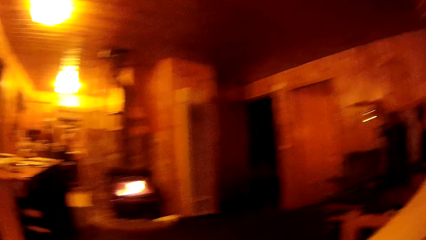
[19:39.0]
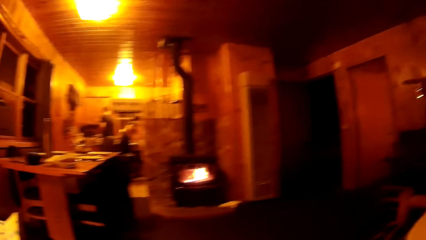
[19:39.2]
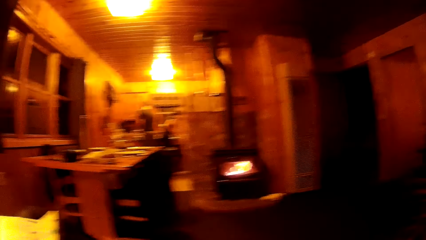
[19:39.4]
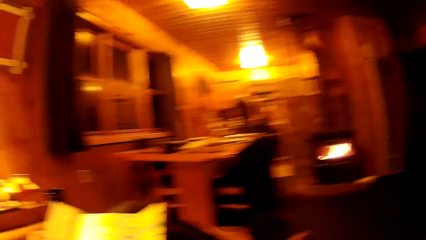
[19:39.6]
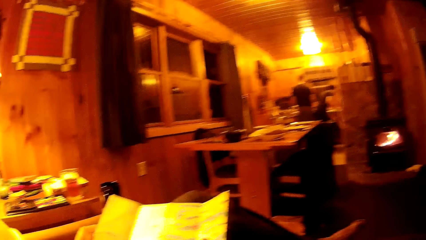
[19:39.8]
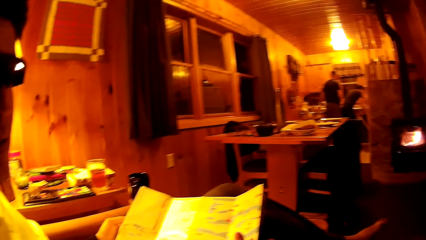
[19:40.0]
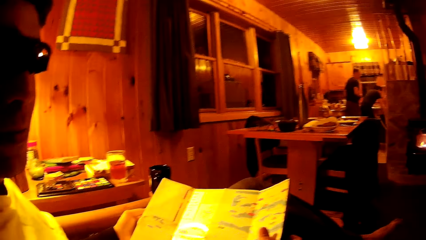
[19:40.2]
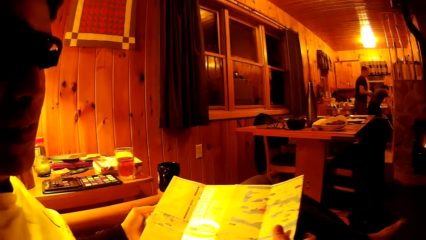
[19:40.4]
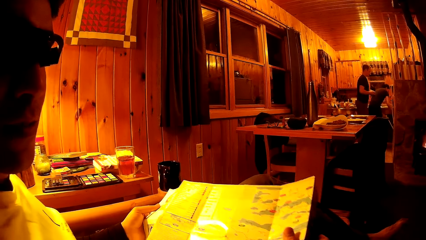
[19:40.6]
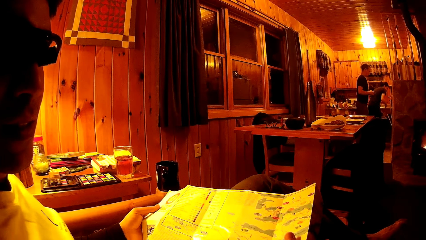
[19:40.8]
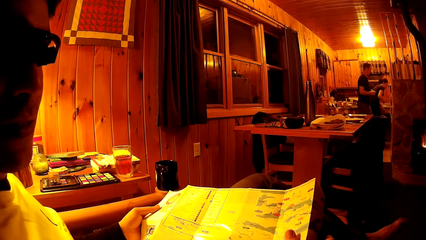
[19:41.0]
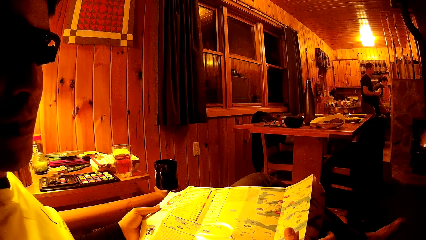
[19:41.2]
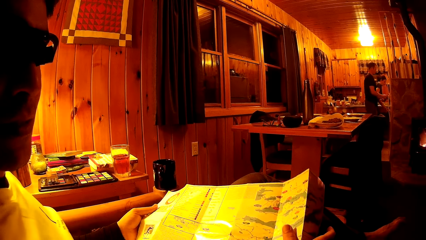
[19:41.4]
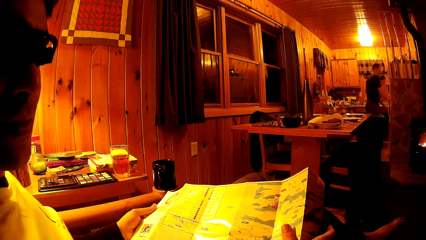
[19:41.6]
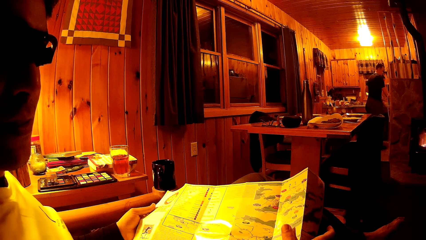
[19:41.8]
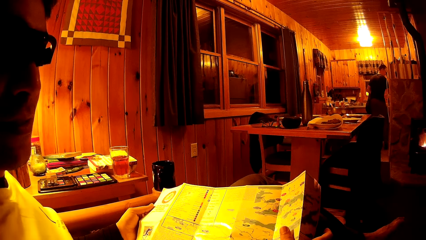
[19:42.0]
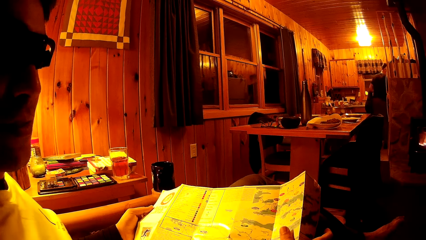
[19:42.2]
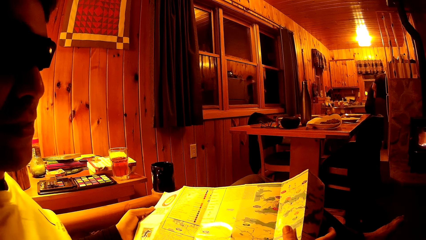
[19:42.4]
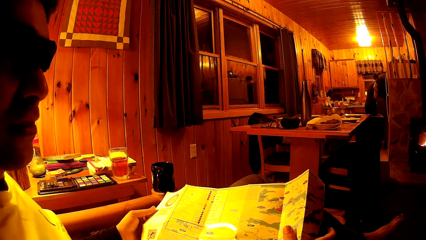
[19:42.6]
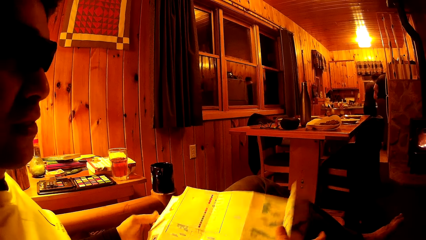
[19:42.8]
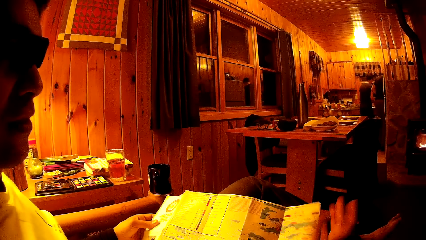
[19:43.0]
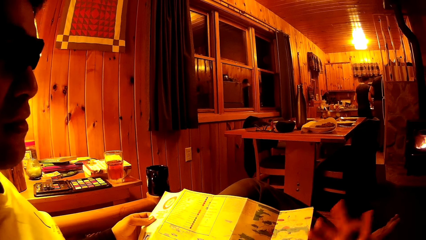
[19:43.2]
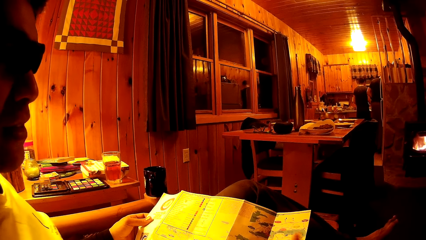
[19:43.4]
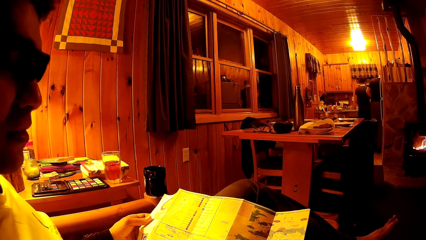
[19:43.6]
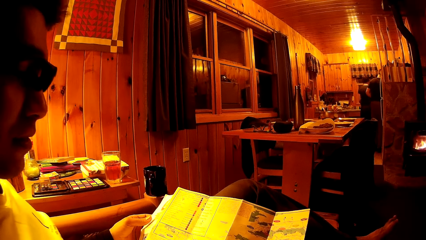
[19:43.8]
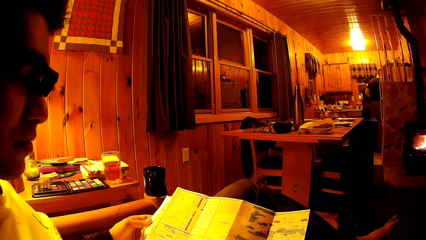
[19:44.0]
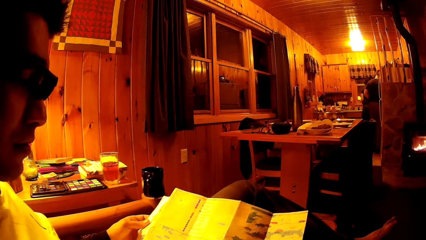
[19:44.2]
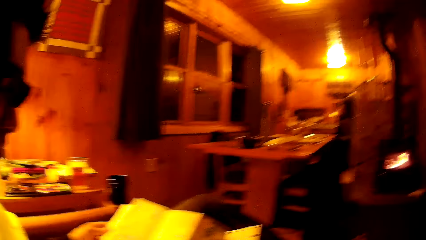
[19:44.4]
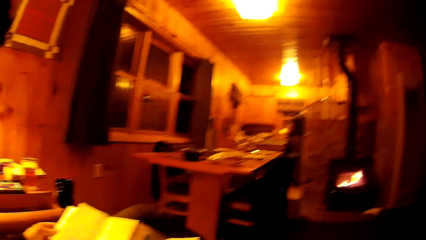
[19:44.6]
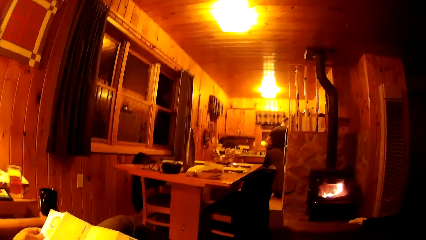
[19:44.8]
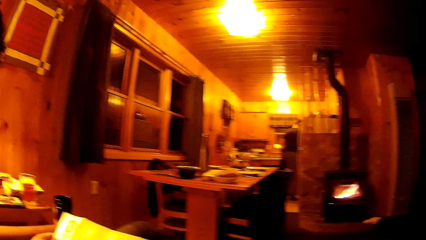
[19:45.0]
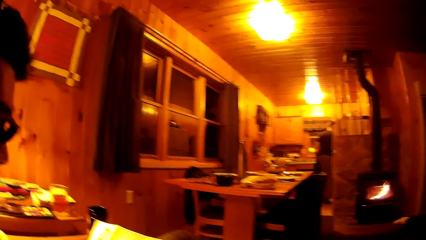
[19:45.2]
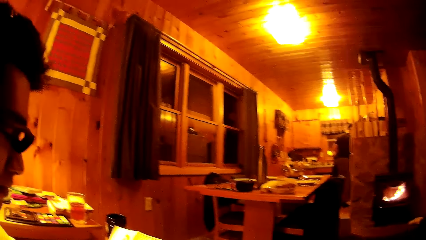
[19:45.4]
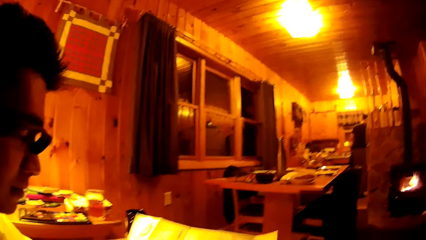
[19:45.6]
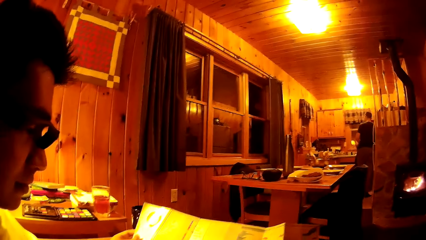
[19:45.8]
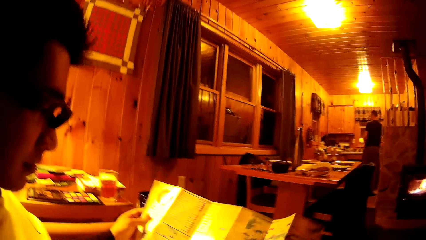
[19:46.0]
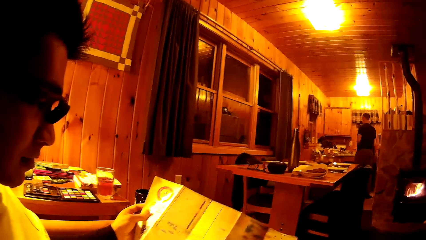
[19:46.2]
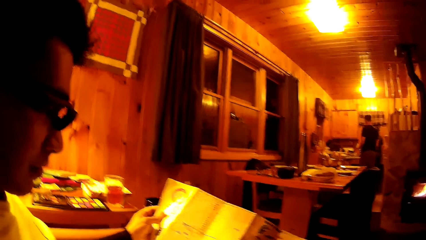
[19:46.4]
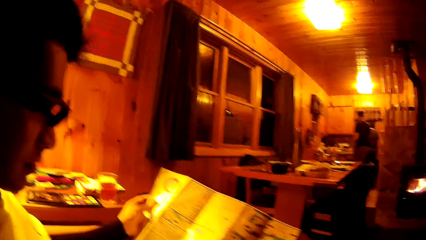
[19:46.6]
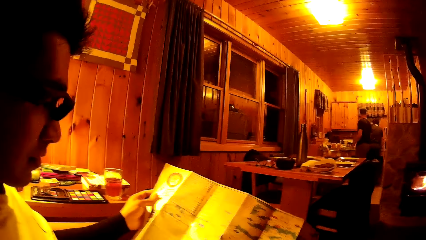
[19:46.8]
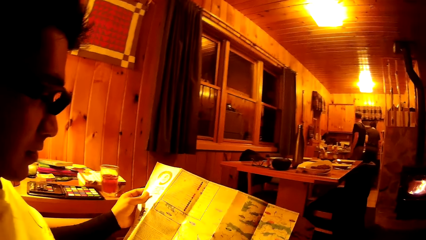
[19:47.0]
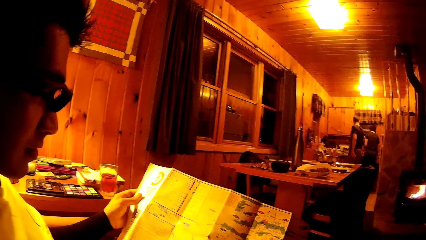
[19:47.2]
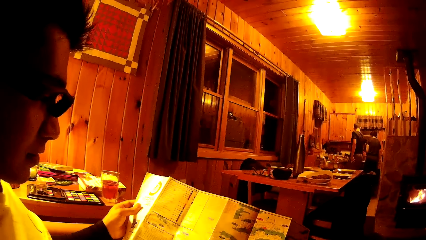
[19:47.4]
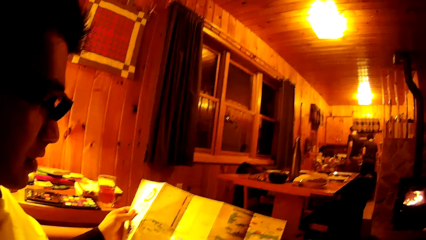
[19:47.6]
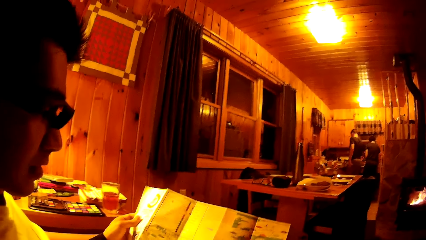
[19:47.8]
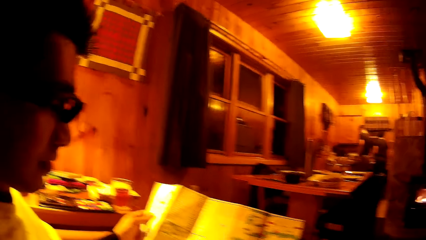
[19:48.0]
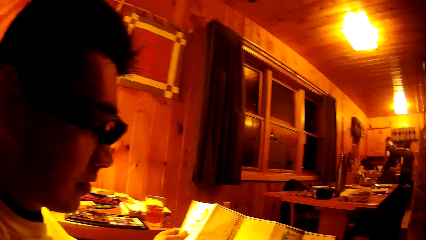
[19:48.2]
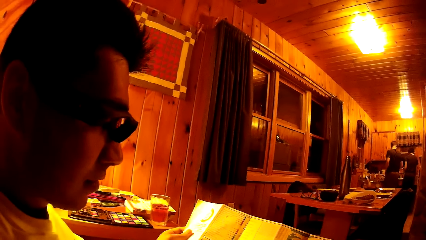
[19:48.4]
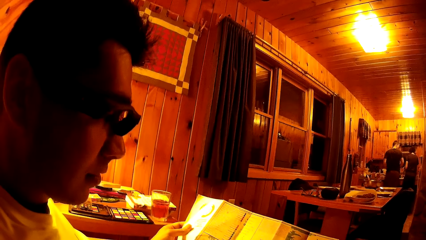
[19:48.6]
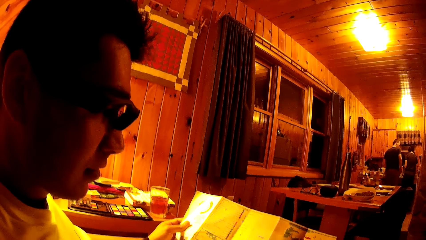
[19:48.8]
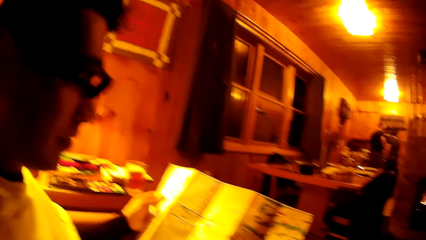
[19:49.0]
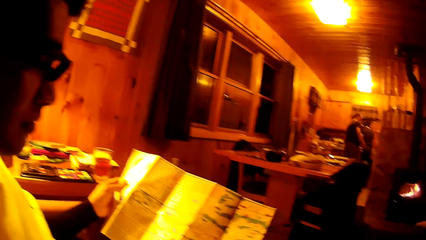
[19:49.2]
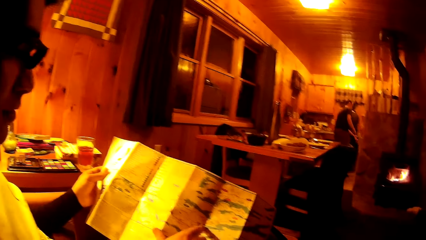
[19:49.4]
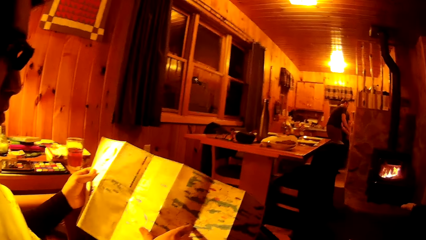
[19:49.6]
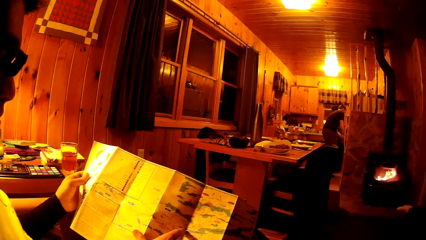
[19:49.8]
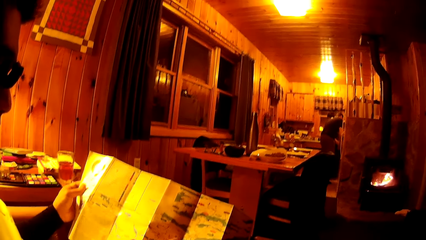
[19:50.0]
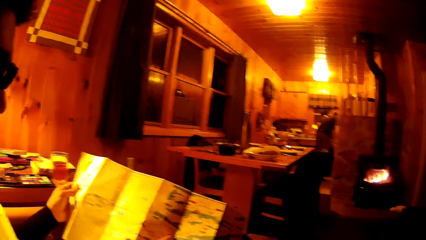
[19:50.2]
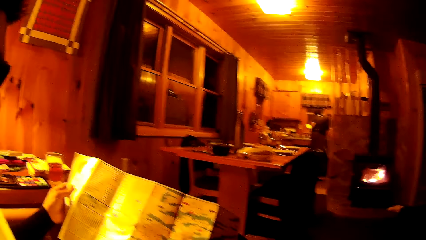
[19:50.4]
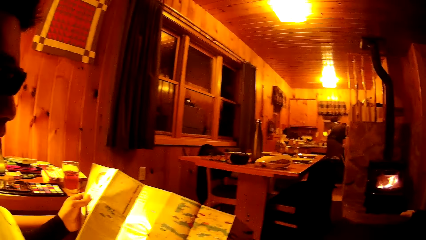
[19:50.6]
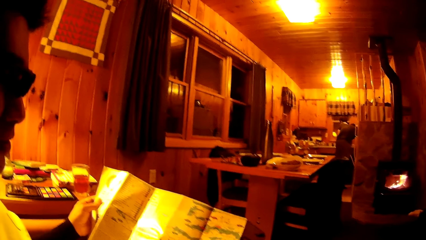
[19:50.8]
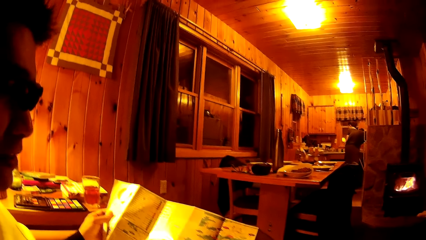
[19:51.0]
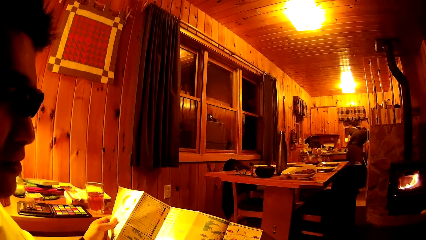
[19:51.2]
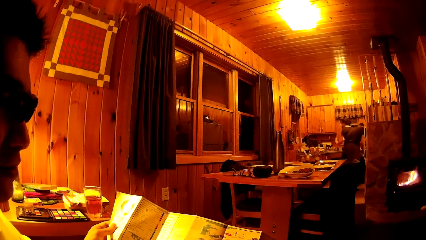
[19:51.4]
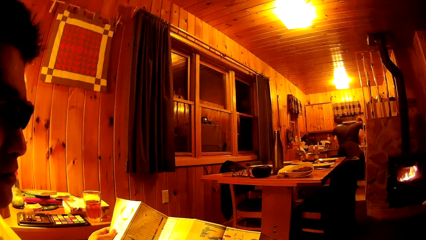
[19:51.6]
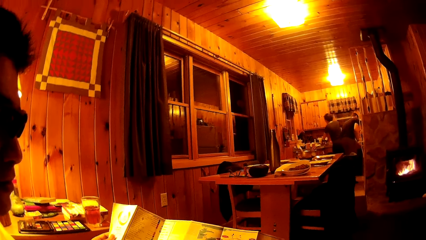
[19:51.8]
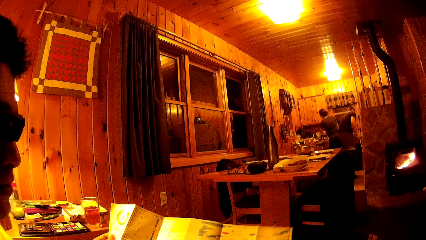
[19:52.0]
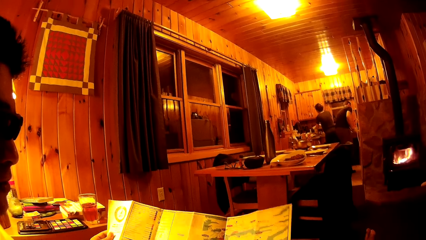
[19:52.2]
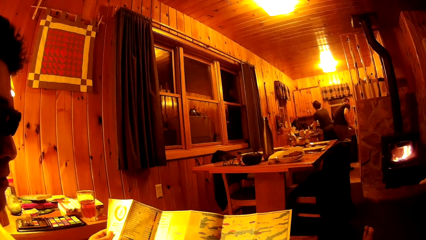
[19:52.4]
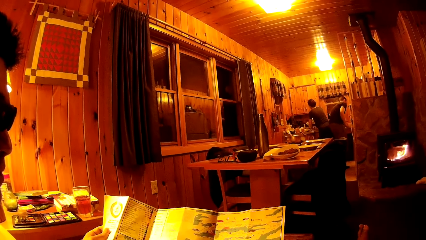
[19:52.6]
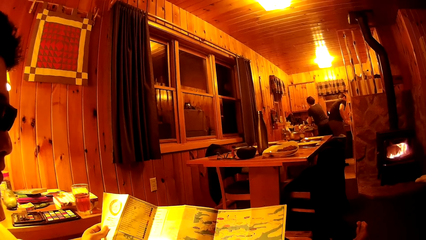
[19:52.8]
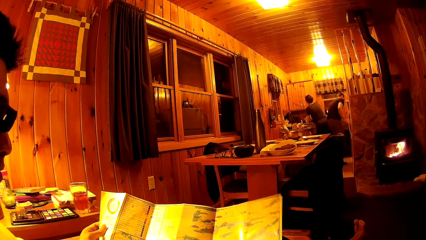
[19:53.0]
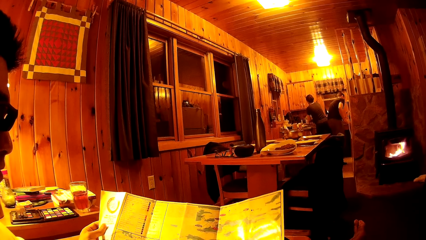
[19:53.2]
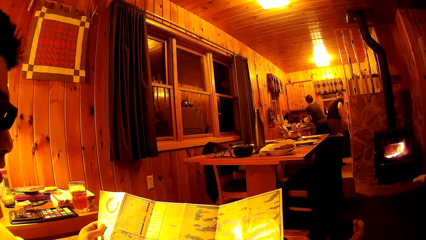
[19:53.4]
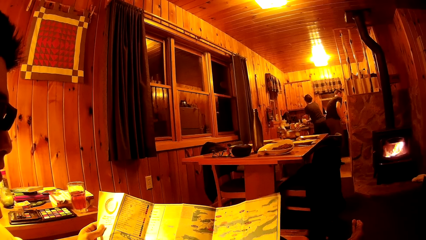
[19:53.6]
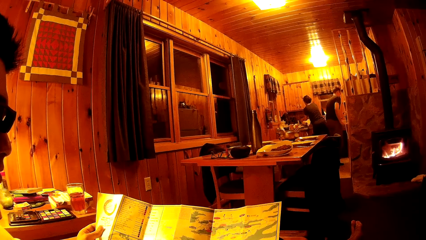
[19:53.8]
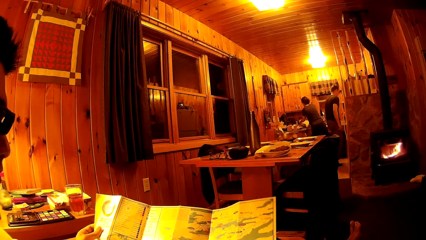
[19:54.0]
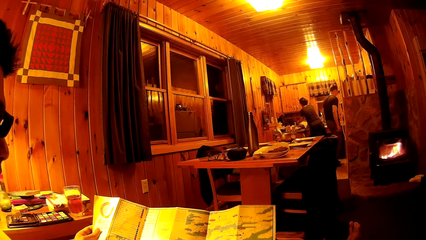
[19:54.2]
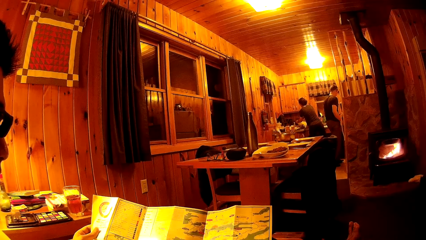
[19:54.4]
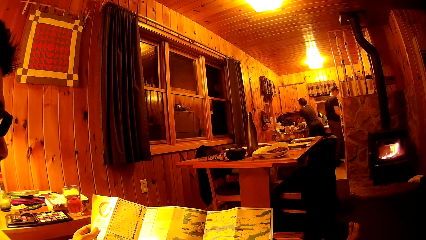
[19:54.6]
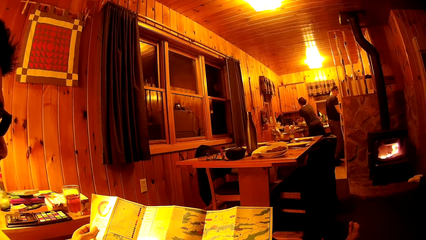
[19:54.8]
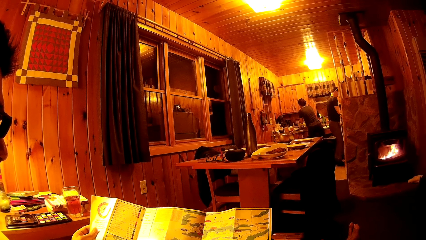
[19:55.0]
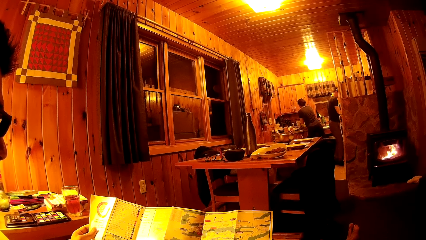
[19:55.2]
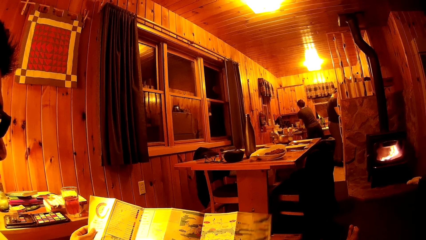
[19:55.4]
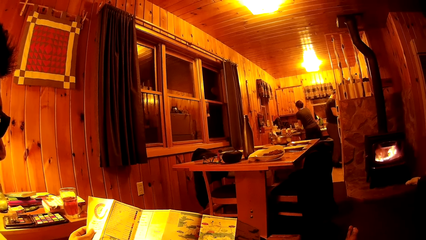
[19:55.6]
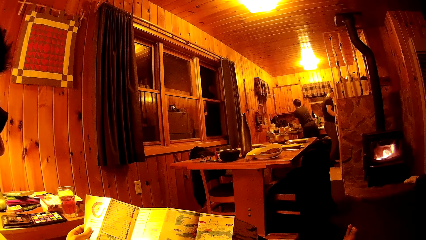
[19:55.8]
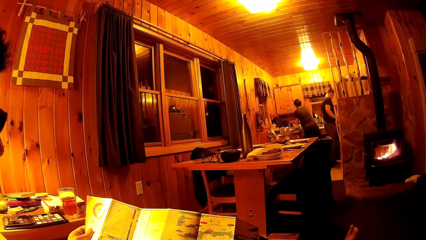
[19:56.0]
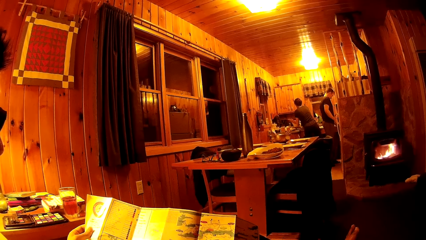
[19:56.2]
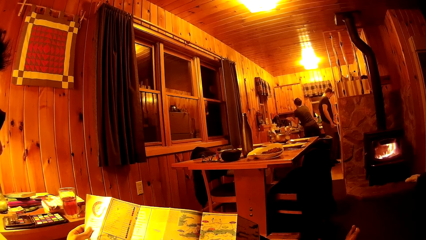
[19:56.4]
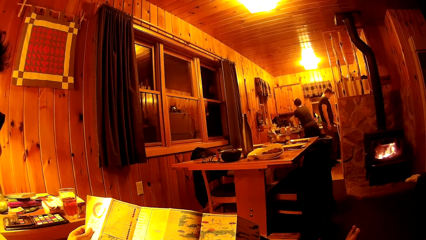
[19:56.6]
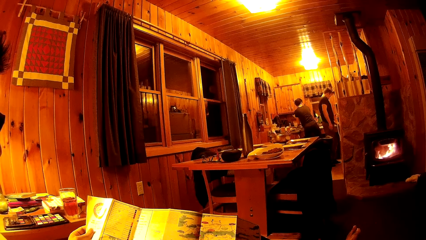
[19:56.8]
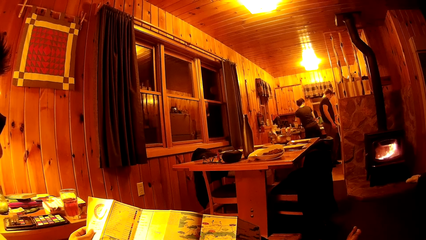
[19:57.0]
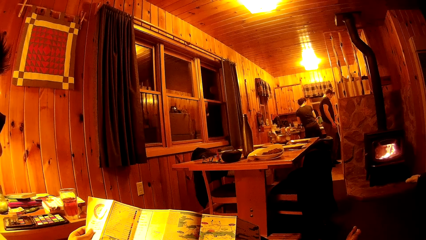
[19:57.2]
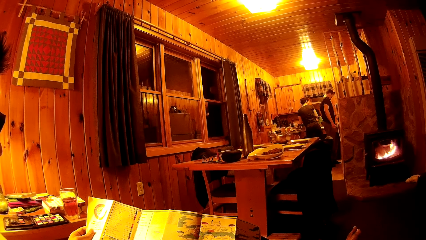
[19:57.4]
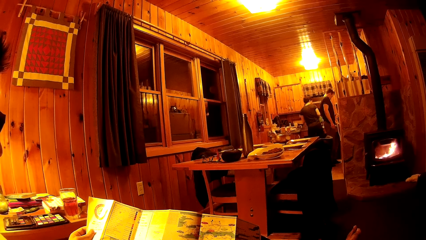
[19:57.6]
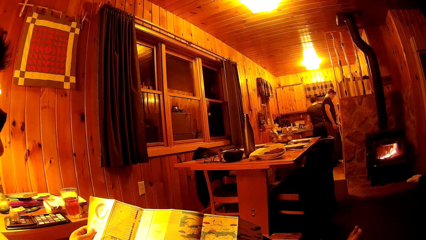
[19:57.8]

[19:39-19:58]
The woman closes a cabinet with her left hand. A man adjusts the pamphlet with both hands. Another man opens the cabinet with his left hand and closes the cabinet with his left hand. The woman wipes her hands with the napkin on the top of the plastic container.
